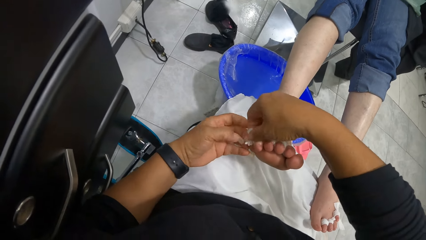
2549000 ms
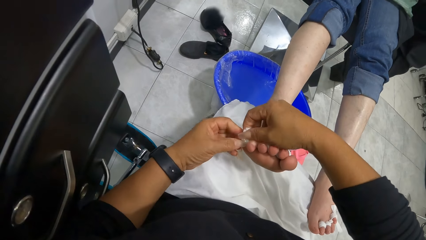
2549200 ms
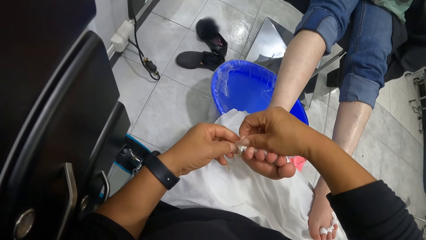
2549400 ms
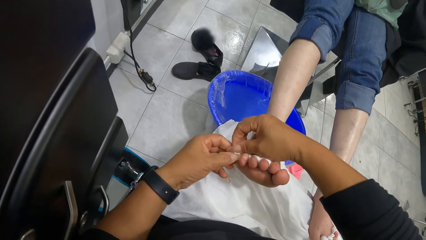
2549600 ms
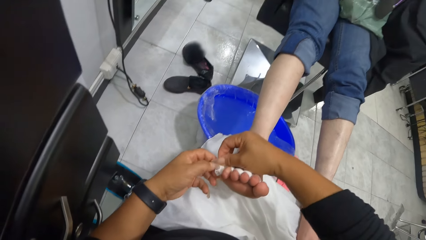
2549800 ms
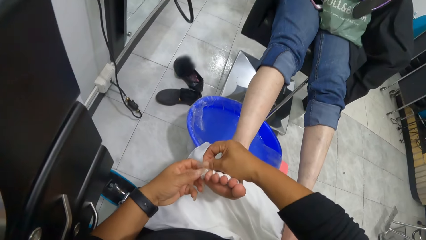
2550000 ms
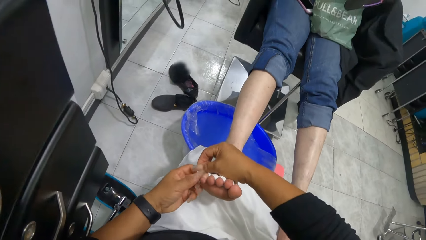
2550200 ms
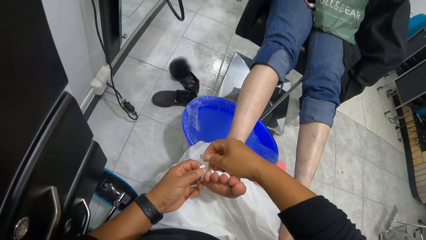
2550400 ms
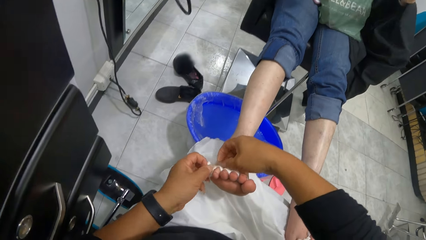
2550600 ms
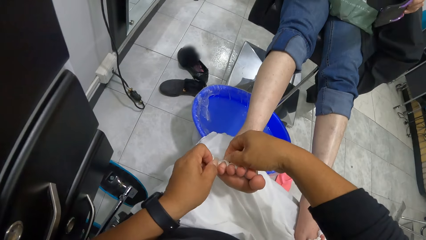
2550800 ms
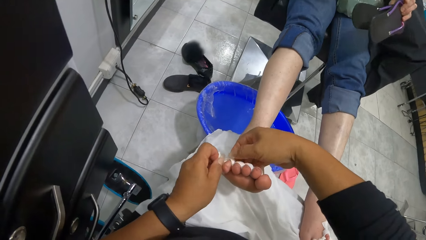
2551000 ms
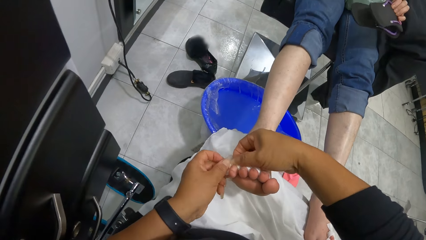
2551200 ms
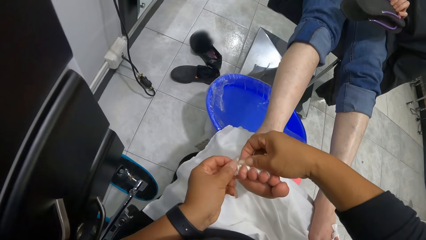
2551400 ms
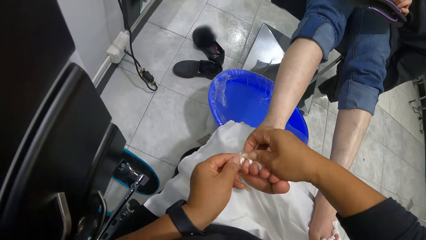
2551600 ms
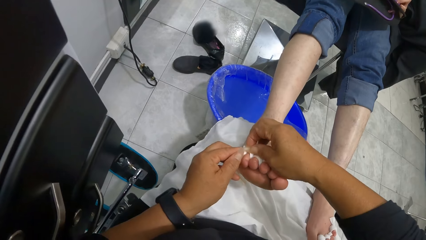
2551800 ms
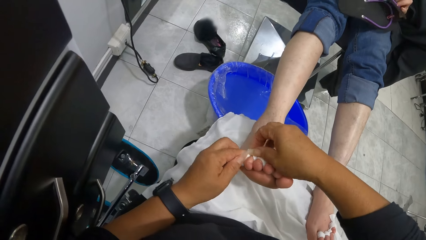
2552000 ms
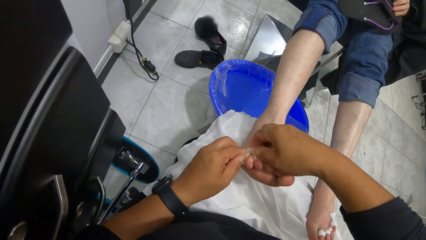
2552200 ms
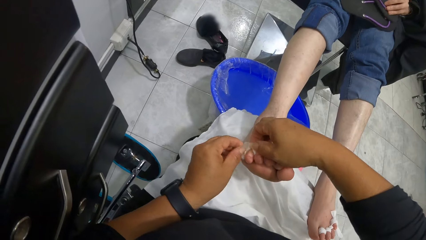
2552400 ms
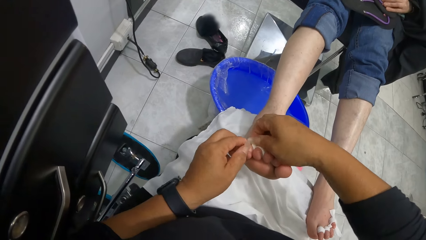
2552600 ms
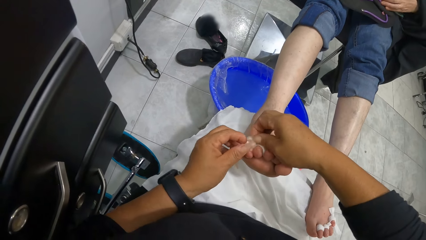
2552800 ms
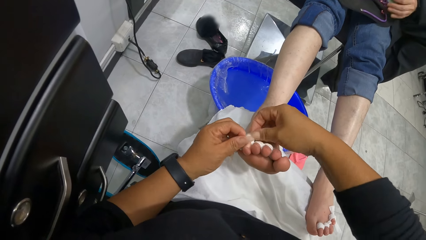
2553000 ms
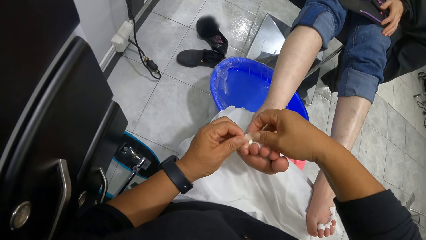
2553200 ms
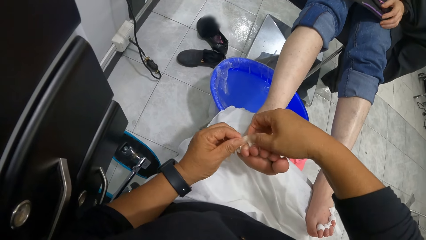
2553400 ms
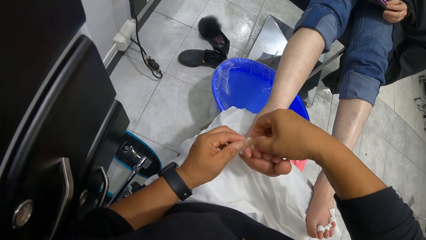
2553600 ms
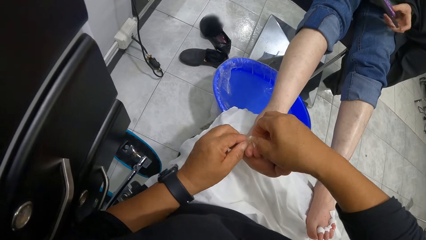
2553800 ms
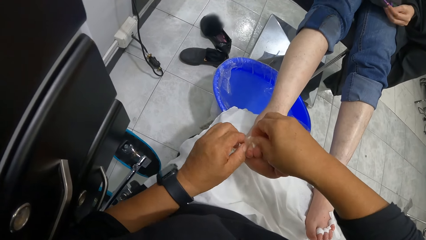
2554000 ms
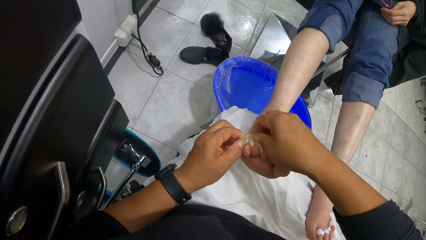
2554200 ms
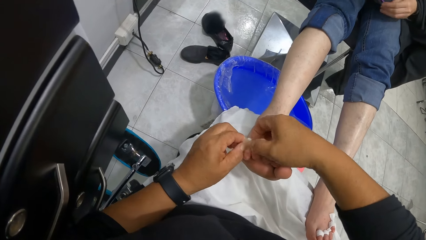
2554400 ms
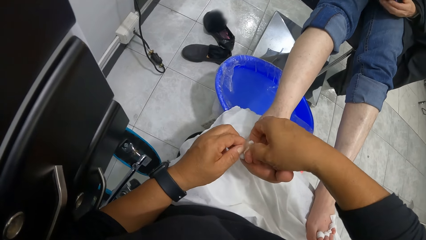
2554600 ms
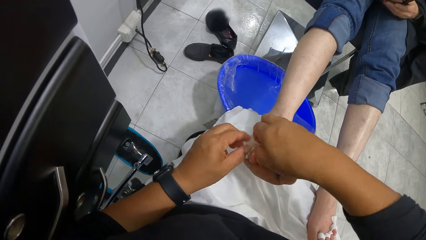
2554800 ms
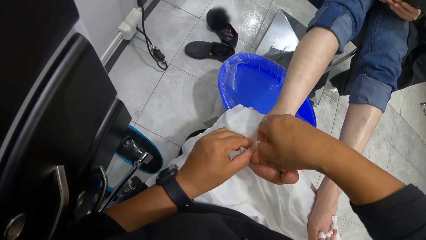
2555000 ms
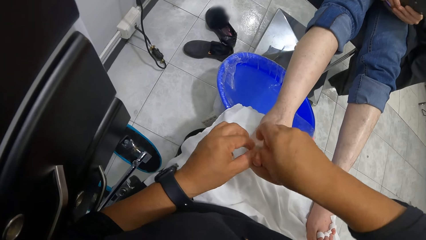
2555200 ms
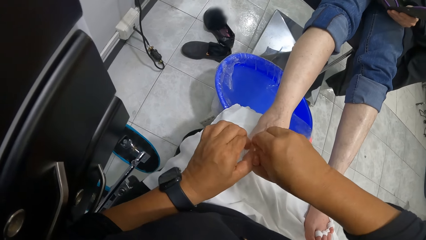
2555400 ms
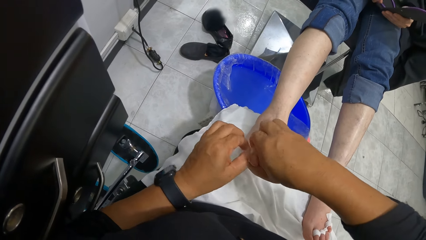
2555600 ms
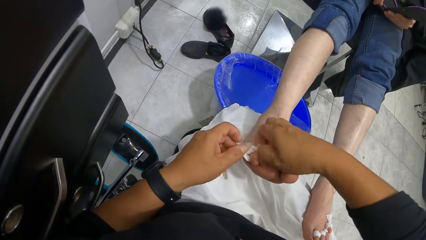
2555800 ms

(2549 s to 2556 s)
A woman lowers a pair of slippers in her left hand on her lap.

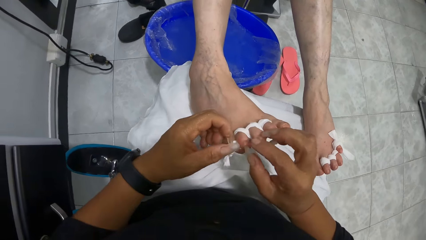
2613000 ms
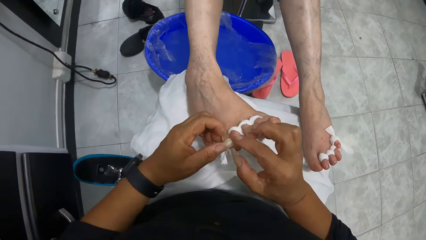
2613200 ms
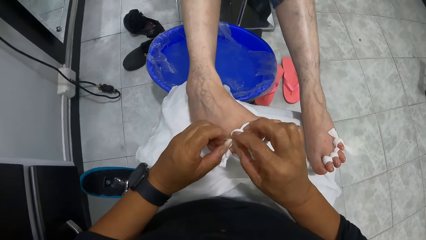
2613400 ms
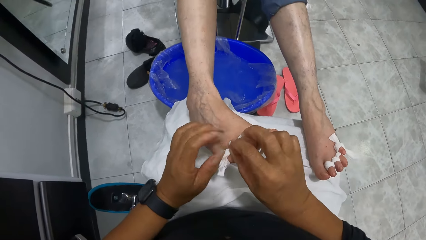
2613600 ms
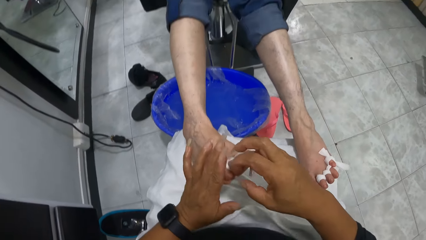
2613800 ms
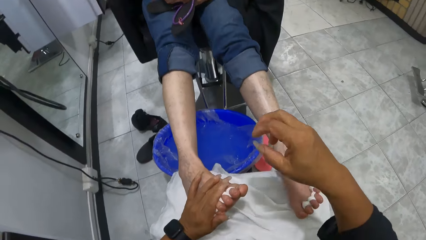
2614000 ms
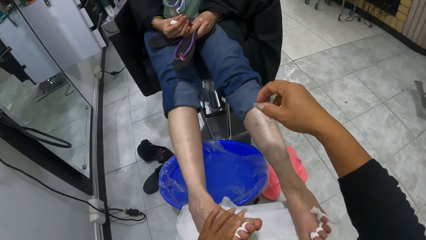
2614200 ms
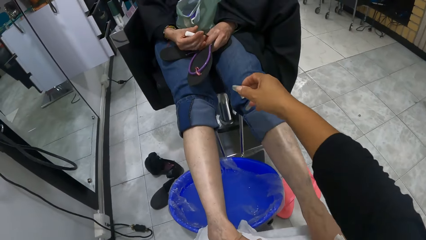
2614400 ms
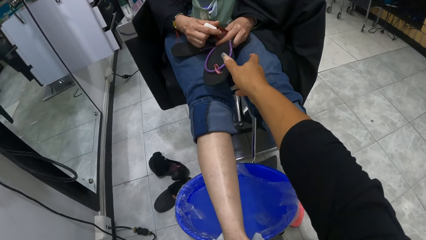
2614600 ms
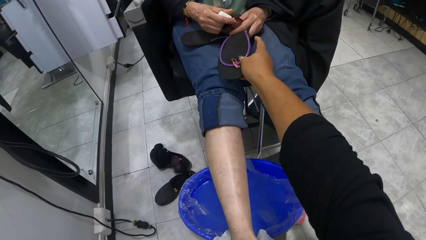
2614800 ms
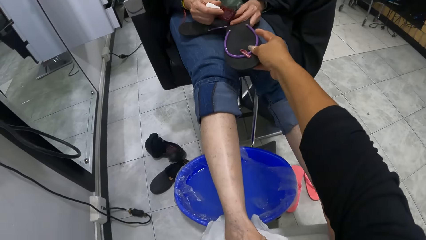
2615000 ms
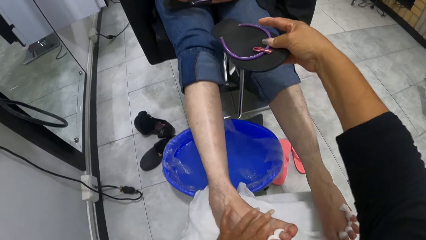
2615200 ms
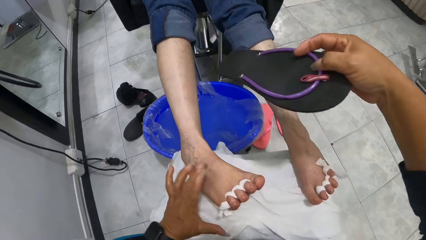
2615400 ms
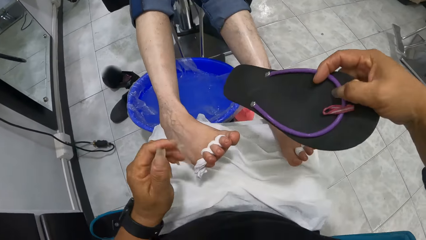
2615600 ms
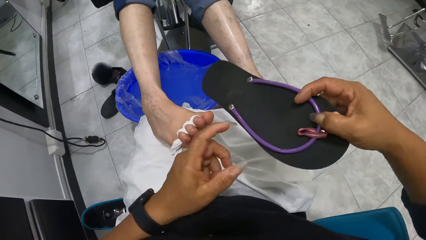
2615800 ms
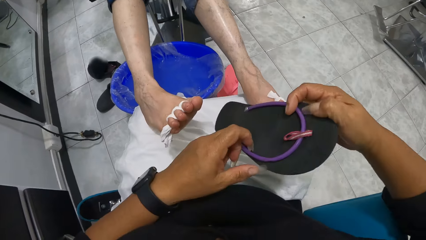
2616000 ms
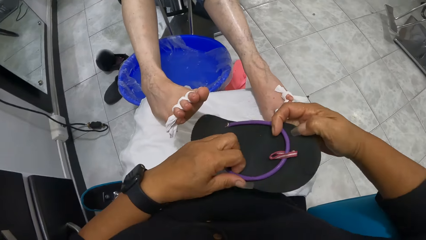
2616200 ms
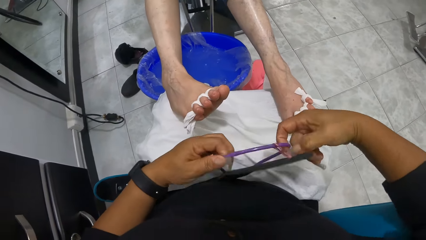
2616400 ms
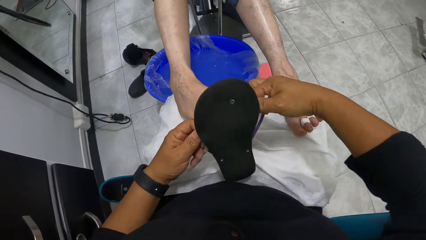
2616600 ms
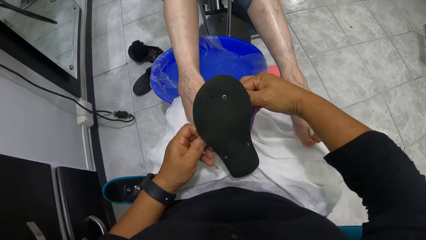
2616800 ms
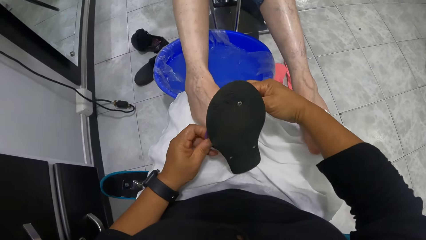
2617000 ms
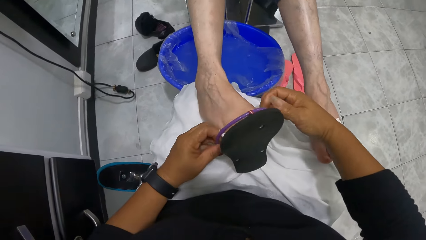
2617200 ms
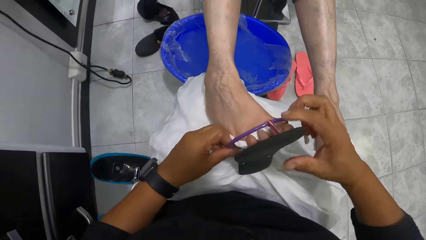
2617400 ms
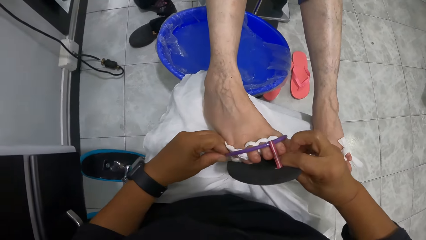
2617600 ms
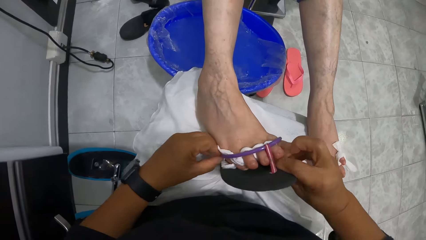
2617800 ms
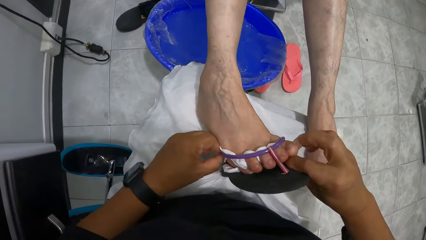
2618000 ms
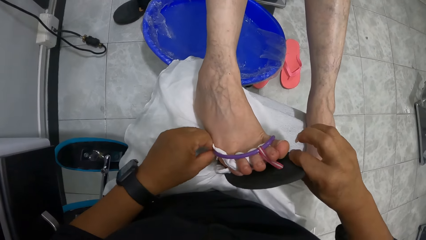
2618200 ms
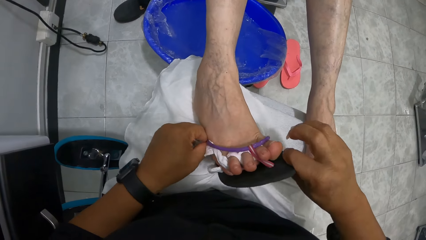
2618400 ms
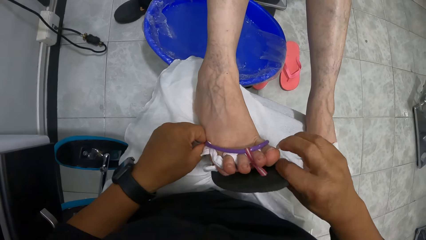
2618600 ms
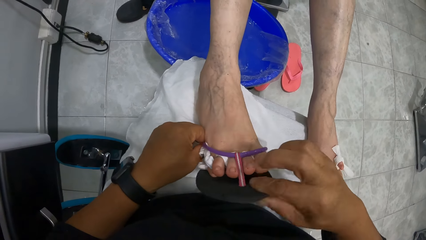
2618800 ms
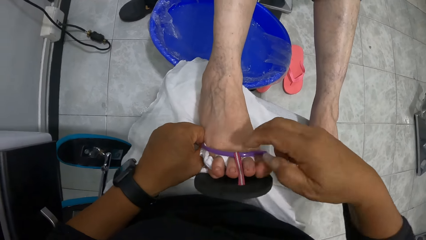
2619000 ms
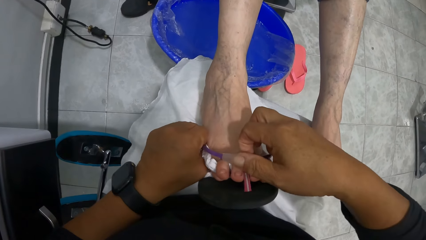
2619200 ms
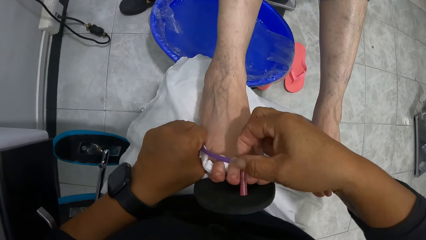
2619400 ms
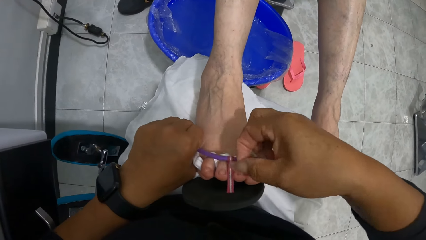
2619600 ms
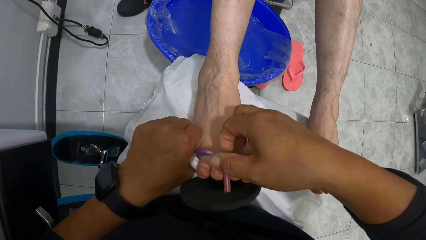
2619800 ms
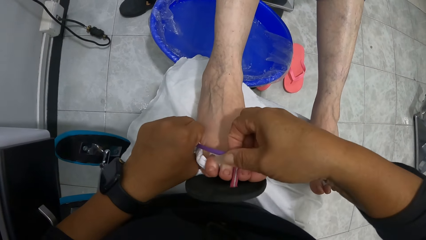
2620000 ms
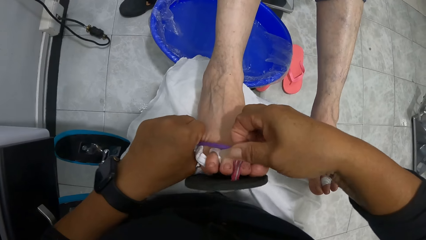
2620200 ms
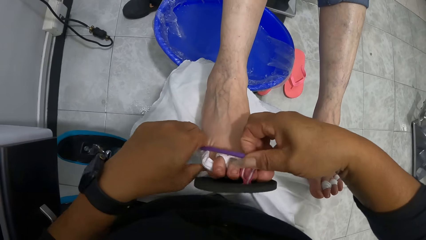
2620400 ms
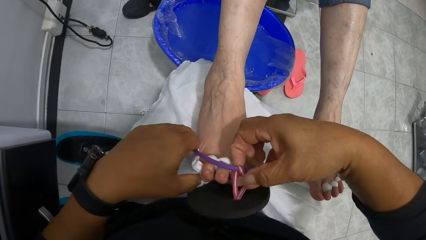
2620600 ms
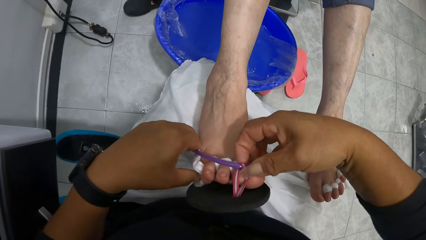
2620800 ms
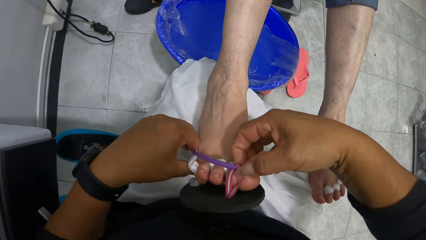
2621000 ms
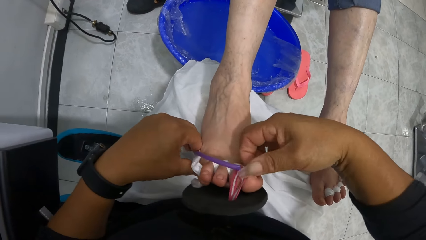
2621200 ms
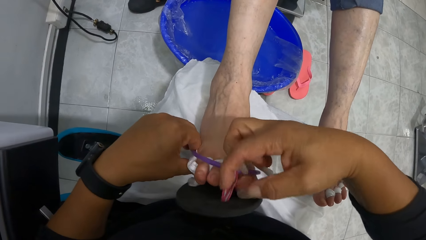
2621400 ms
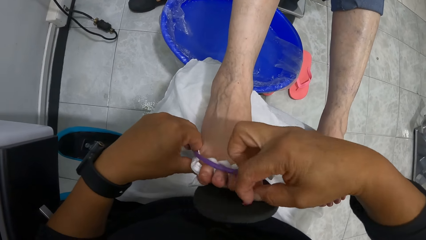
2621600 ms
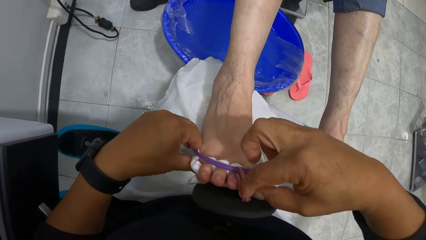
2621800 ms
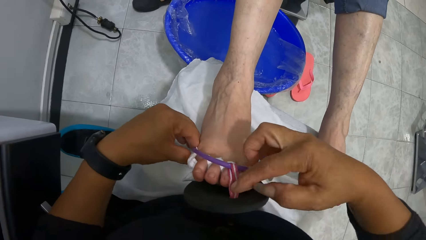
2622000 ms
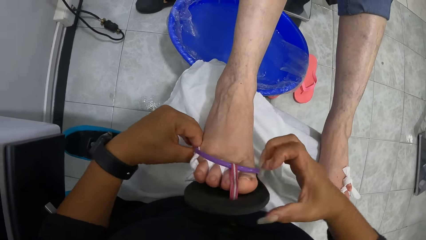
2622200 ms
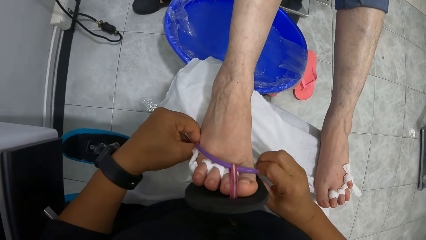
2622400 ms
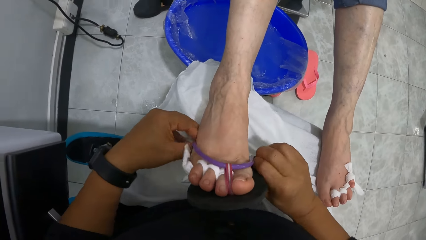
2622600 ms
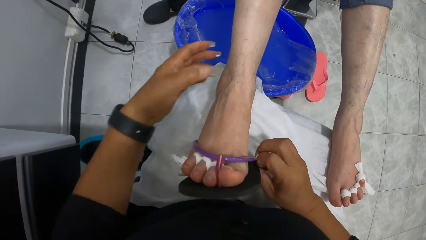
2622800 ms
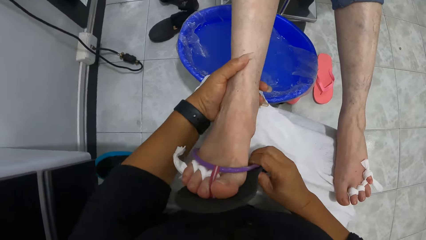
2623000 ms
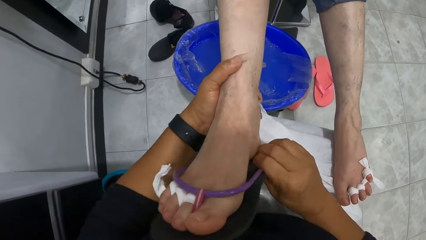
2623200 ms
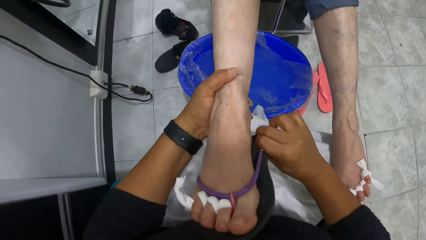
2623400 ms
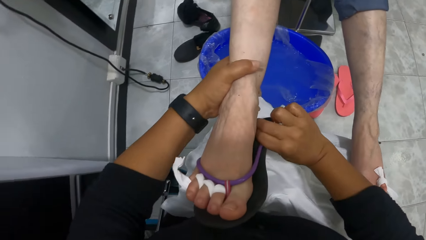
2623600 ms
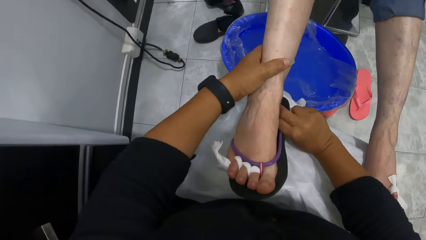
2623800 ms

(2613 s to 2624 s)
The camera wearer collects the slippers from the woman with her right hand. She holds the slippers with both hands. She wears the slippers in her hands on the right foot of the woman.
